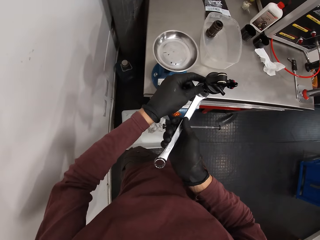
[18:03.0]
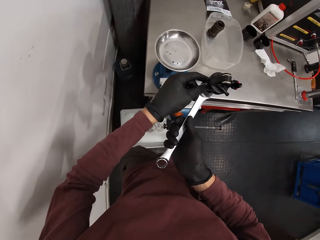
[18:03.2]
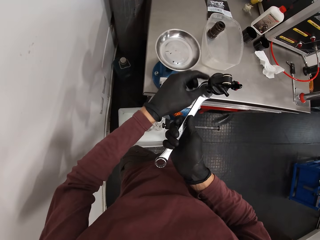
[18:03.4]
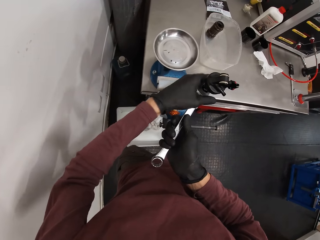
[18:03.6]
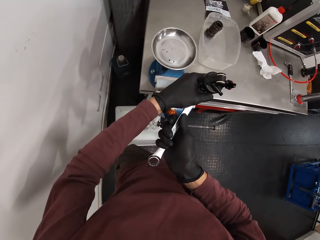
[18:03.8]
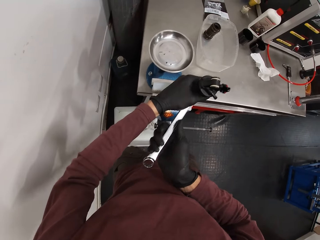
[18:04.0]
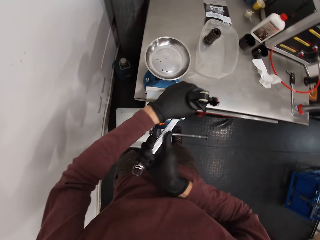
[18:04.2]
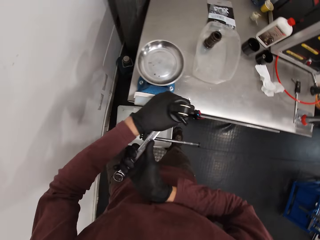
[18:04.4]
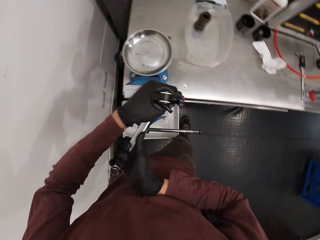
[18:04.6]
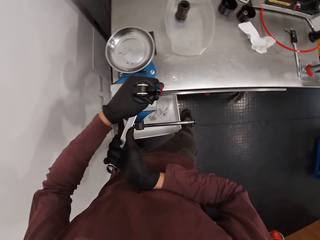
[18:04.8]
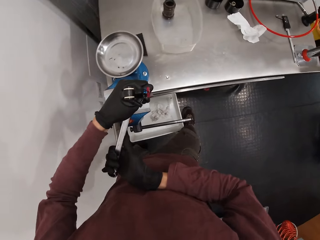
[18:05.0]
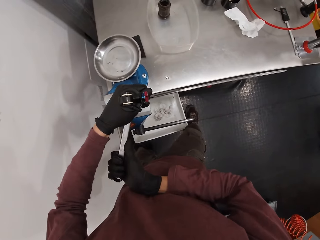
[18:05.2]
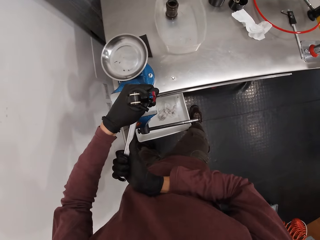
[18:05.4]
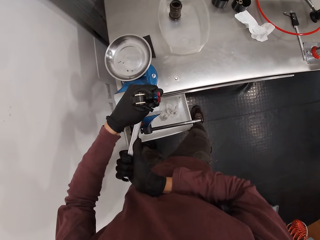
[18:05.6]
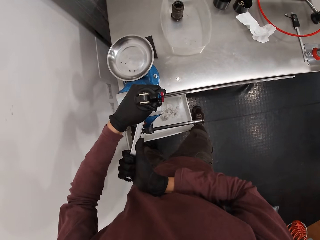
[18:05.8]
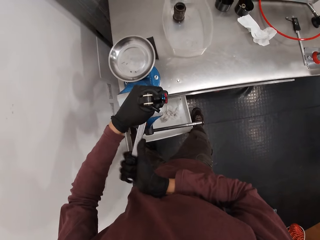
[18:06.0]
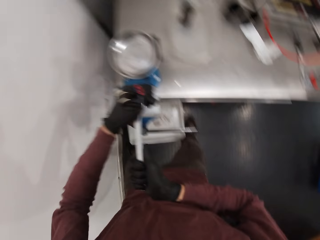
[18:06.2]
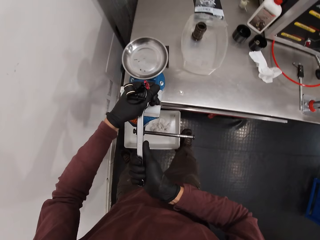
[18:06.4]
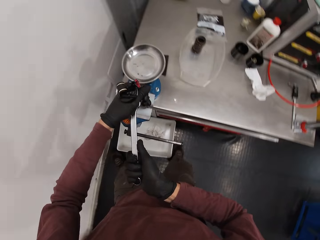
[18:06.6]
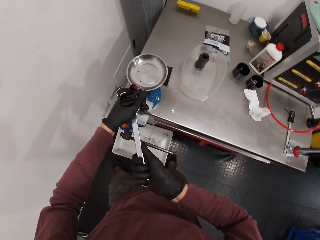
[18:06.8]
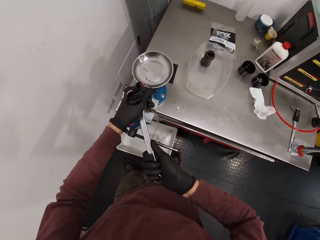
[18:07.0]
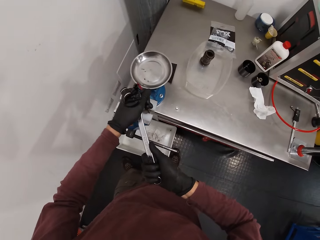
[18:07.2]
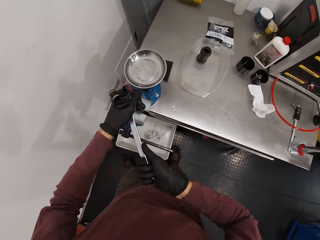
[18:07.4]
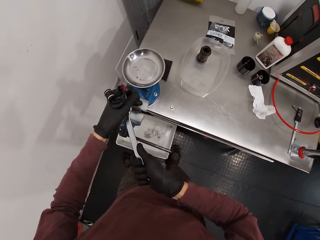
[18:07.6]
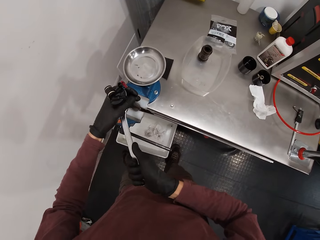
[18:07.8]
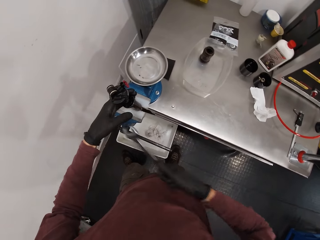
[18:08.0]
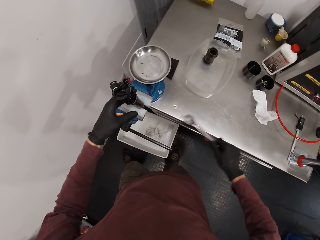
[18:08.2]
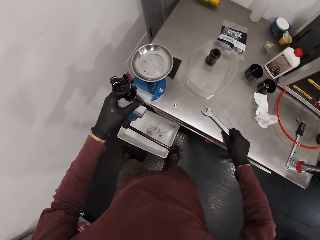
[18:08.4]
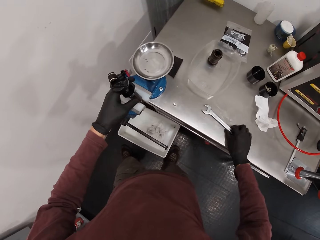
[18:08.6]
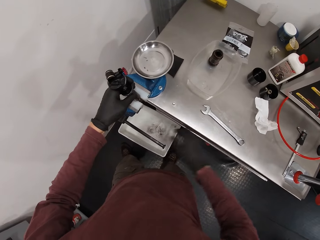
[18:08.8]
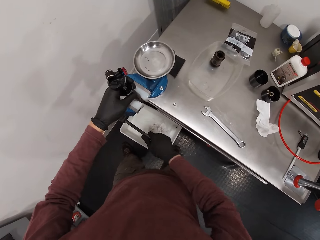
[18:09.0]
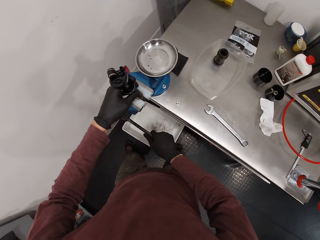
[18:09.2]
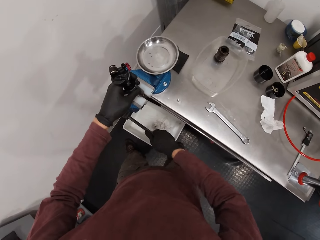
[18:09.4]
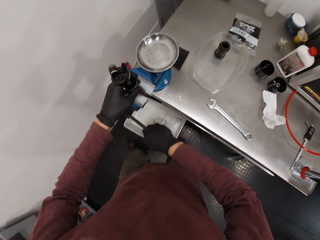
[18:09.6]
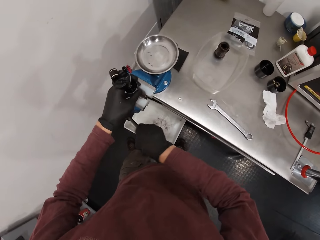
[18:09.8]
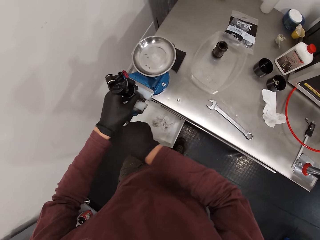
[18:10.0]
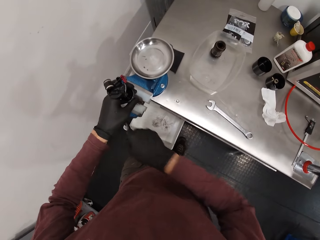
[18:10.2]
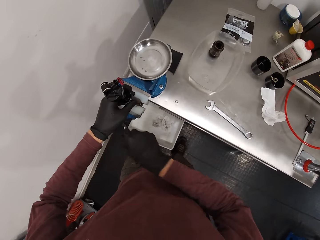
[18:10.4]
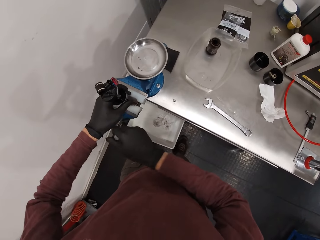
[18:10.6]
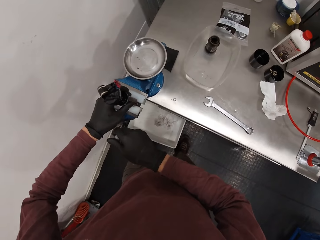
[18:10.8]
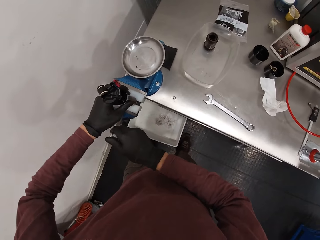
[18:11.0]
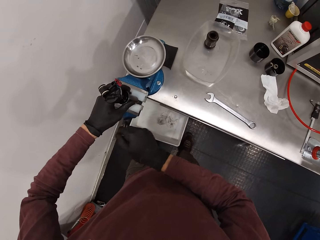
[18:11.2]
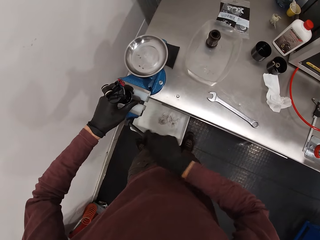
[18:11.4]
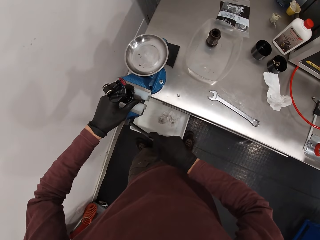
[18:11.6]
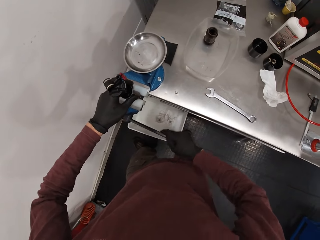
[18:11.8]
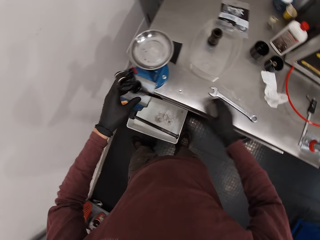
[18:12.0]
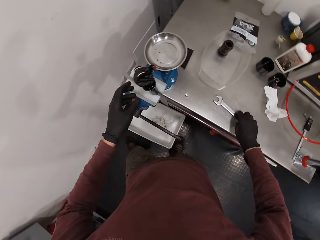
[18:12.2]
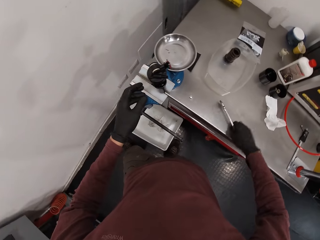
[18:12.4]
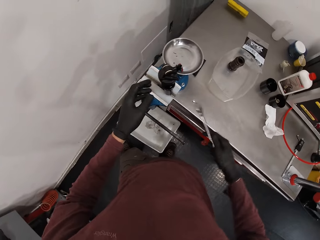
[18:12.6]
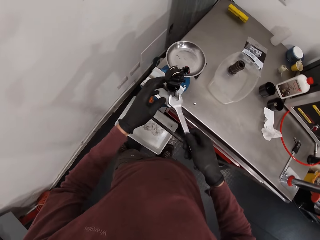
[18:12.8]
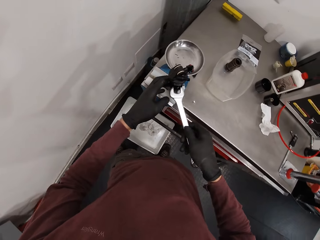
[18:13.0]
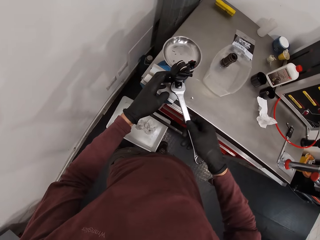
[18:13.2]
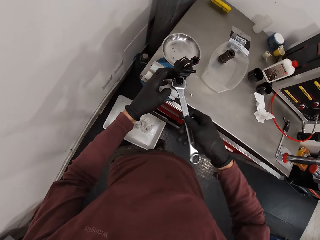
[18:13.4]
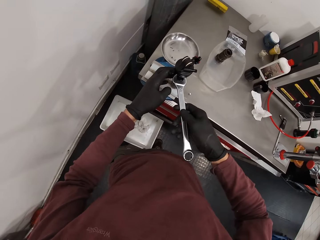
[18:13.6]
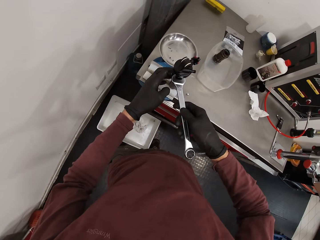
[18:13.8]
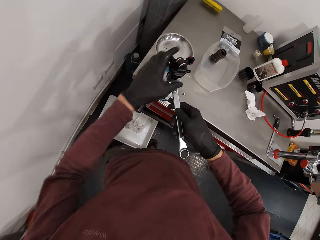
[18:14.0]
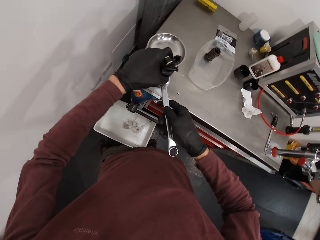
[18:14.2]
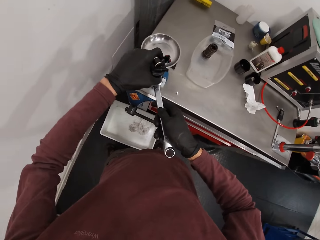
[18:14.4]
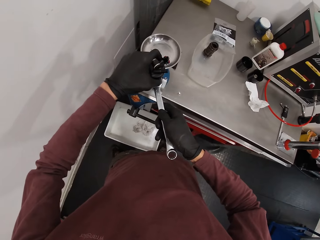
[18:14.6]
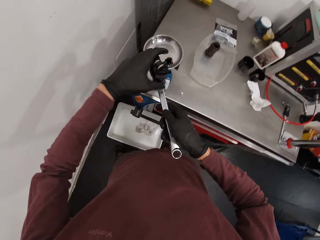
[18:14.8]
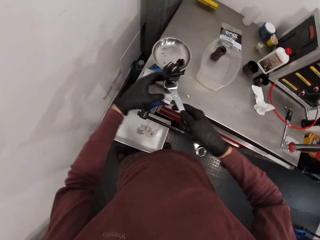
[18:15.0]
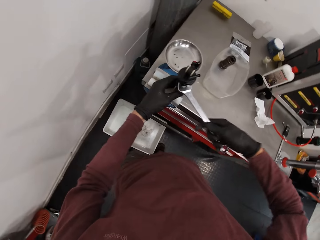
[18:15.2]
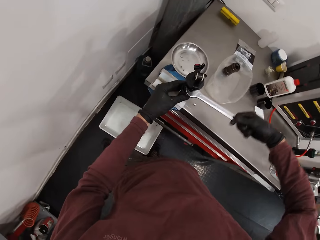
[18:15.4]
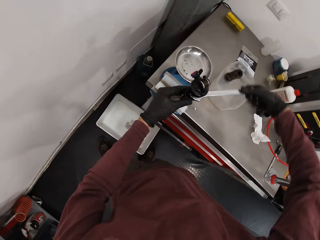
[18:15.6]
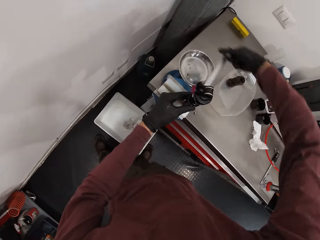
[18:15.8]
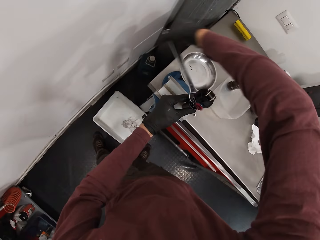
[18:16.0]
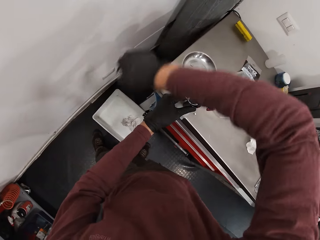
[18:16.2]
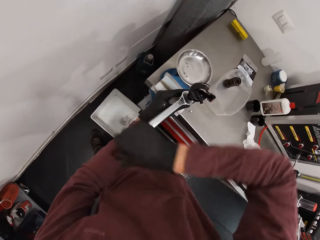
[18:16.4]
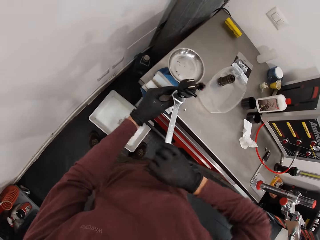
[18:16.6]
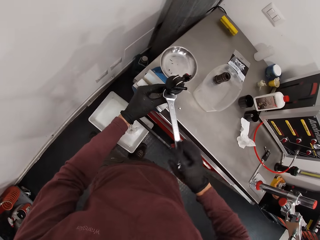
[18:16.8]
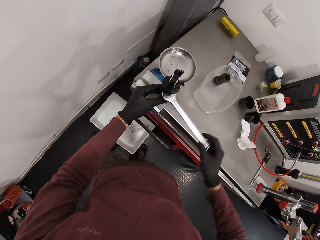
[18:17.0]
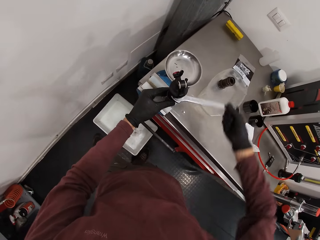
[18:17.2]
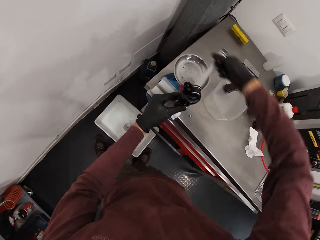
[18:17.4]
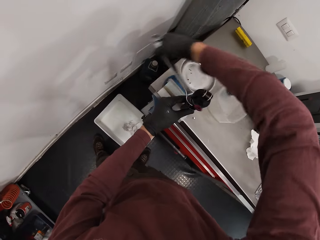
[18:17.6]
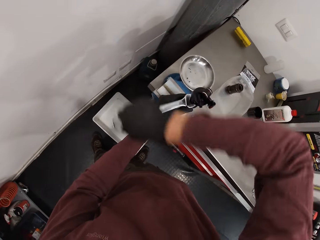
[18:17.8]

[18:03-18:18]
The camera wearer holds the spanner to the fox suspension float with his left hand. He grips the fox suspension float with the spanner in his right hand. He drops the spanner on the workbench with his right hand. He turns the handle of the bench vice with his right hand. He picks up the spanner from the workbench with his right hand. He grips the fox suspension float with the spanner in his right hand. He holds the fox suspension float with his left hand.

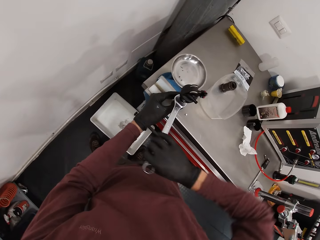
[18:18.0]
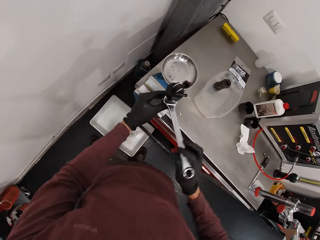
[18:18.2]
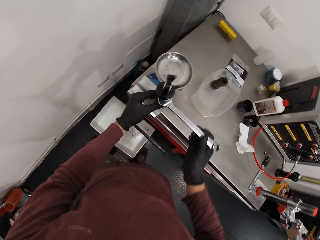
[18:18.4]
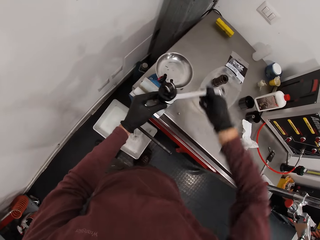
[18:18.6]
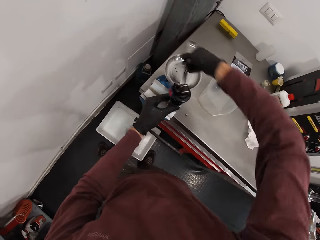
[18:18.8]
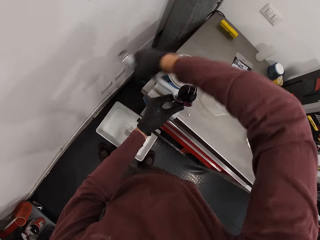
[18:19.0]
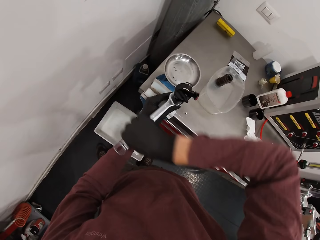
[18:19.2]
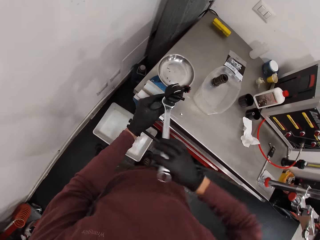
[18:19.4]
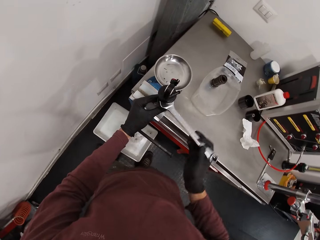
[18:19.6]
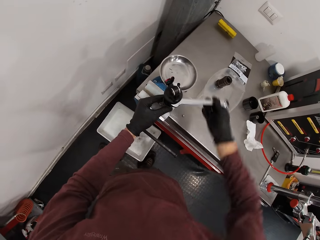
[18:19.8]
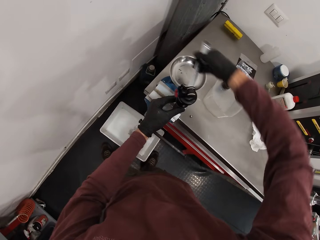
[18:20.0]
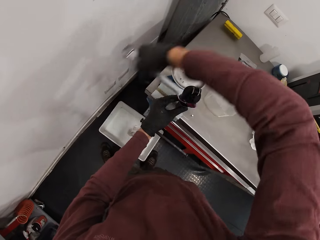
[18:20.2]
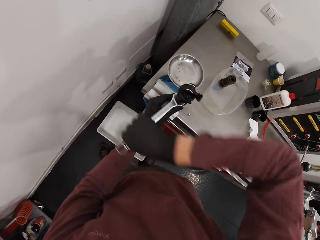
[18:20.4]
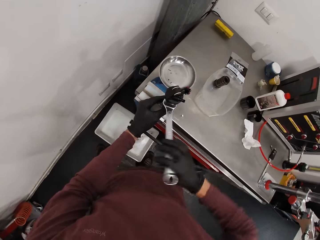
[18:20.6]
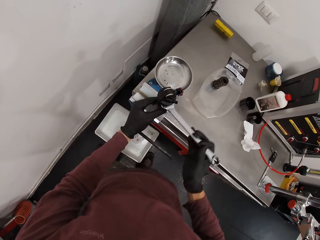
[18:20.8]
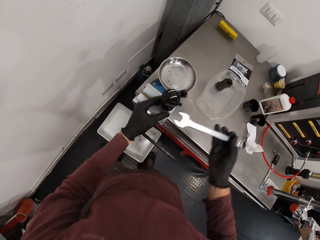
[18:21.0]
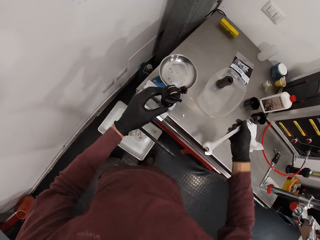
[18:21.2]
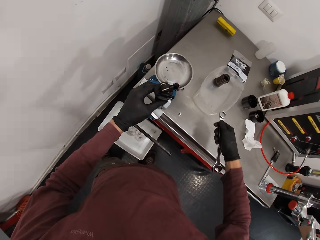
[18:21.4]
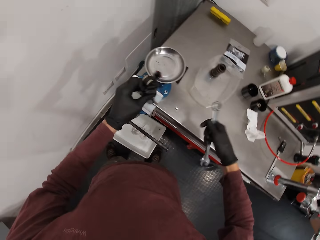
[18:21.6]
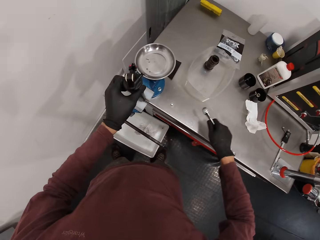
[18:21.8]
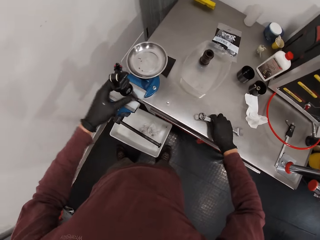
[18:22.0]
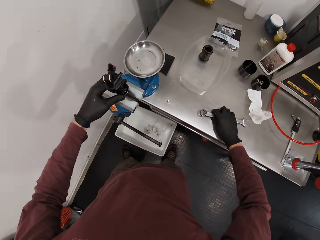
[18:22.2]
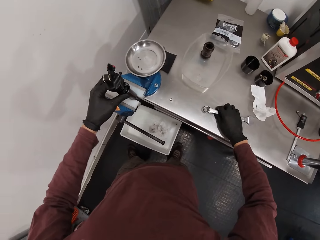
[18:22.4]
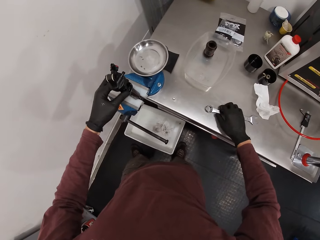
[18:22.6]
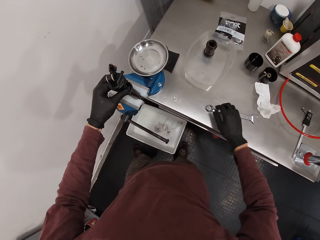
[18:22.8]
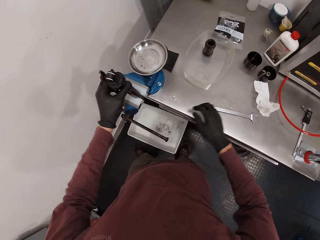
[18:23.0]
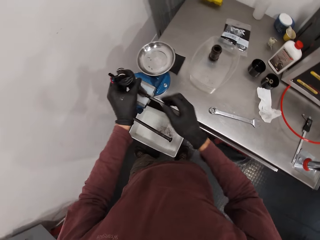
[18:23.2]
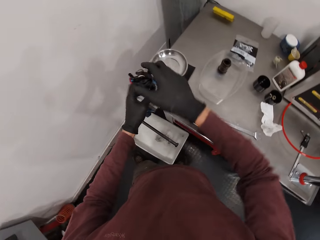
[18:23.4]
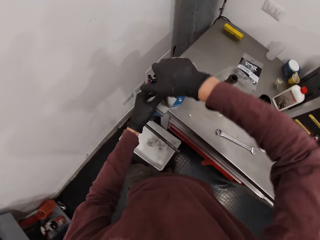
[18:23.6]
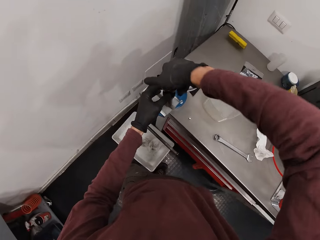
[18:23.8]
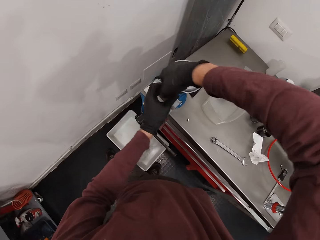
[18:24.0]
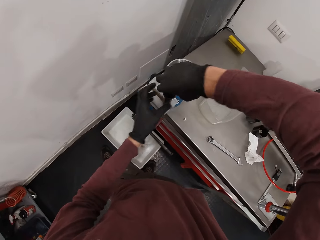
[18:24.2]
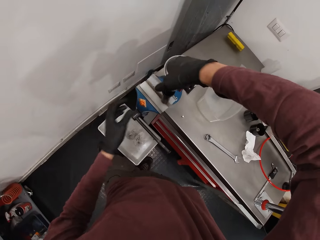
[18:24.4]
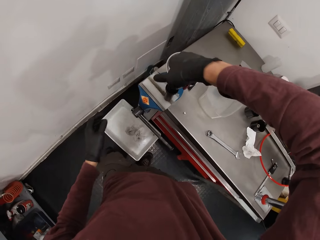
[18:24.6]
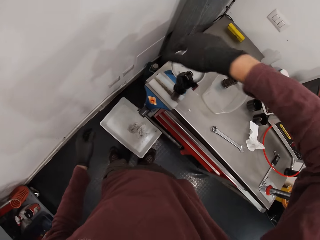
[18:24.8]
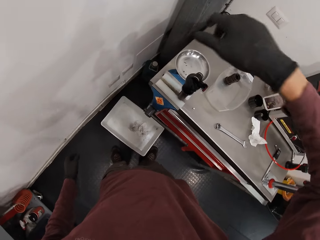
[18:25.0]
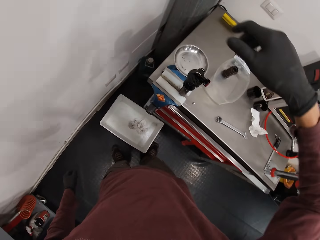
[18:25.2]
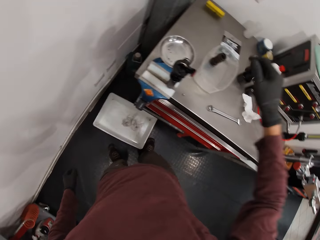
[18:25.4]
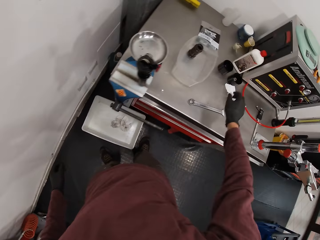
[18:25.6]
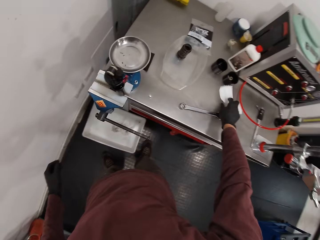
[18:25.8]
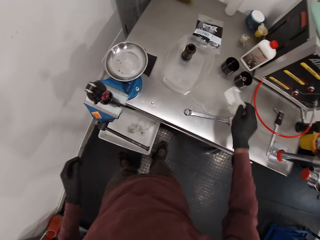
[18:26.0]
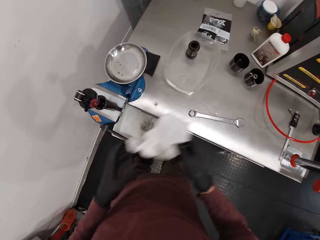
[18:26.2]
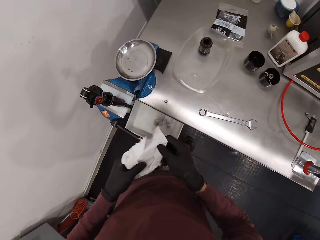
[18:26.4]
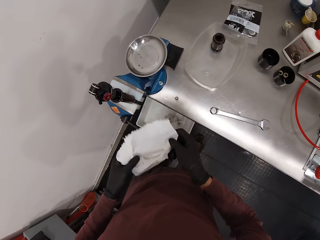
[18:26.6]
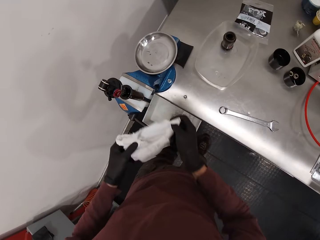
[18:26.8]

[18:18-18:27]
The camera wearer drops the spanner on the table with his right hand. He loosens something with his hands. He picks up paper from the table.
